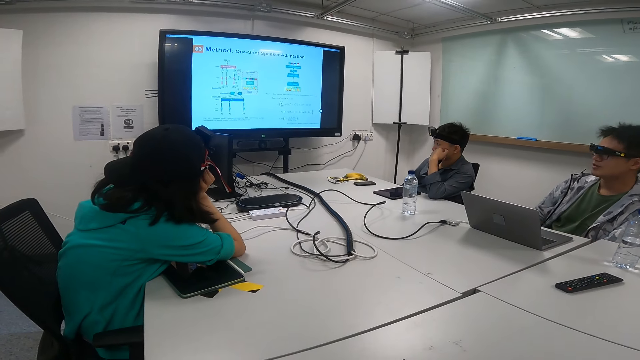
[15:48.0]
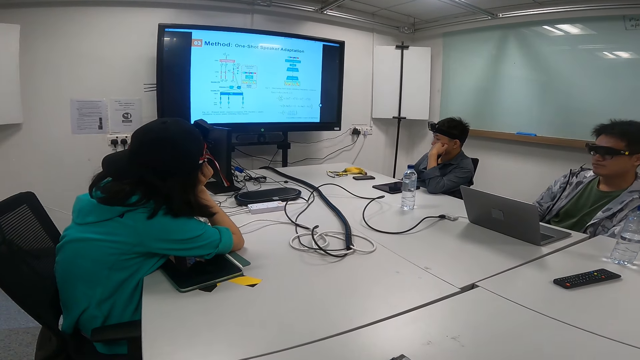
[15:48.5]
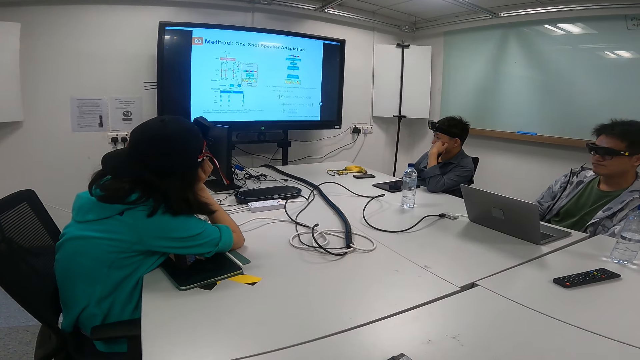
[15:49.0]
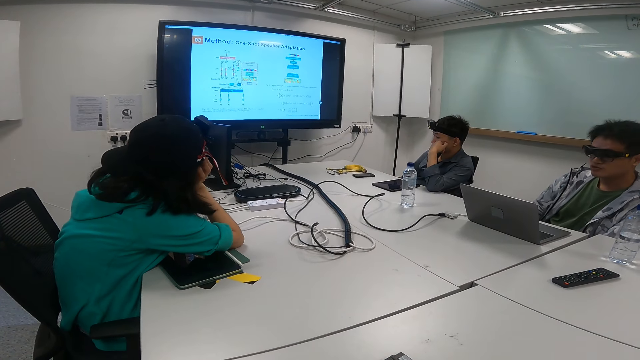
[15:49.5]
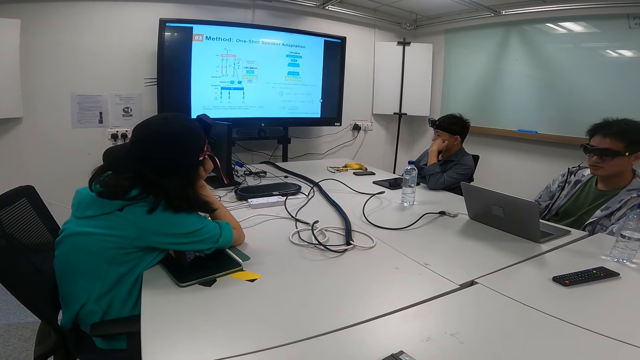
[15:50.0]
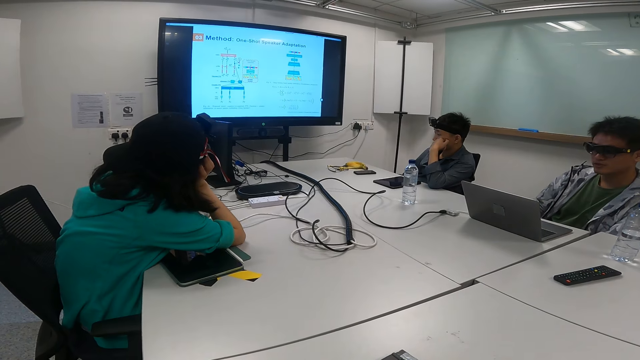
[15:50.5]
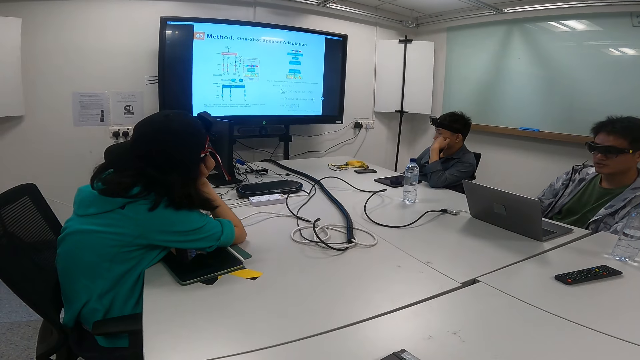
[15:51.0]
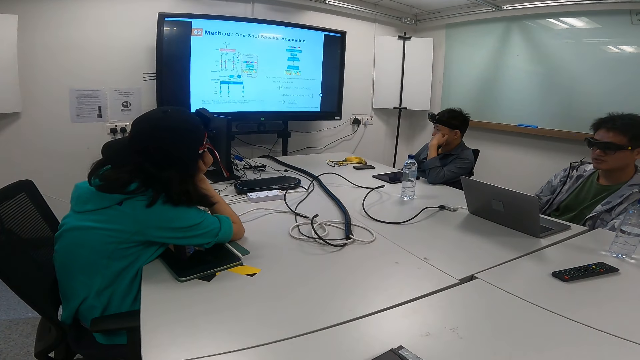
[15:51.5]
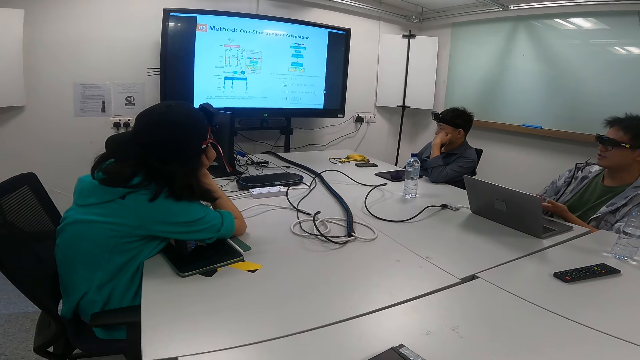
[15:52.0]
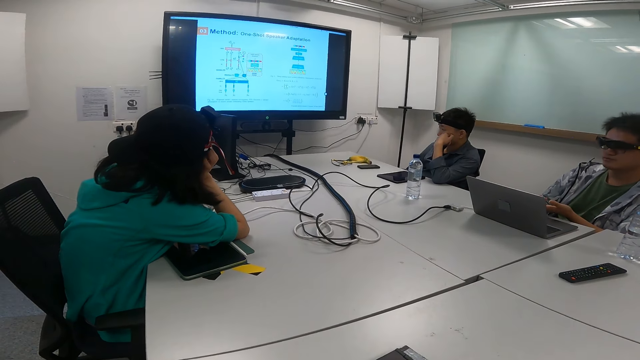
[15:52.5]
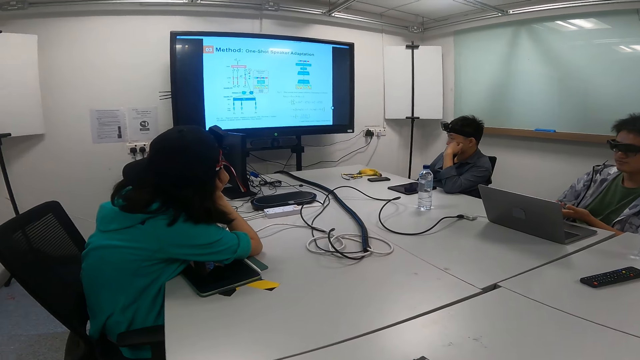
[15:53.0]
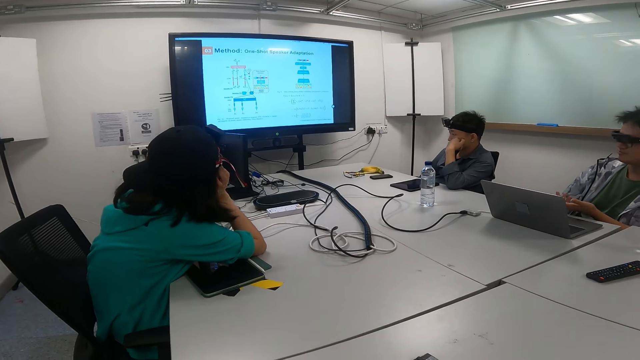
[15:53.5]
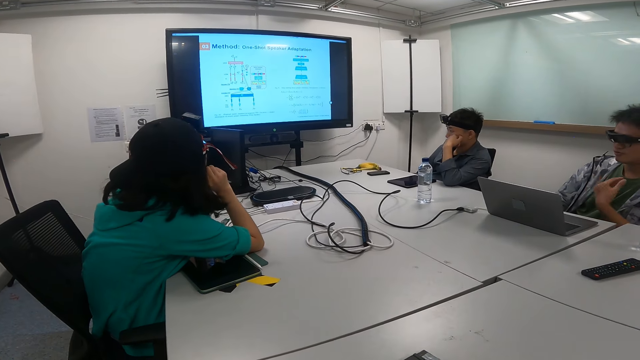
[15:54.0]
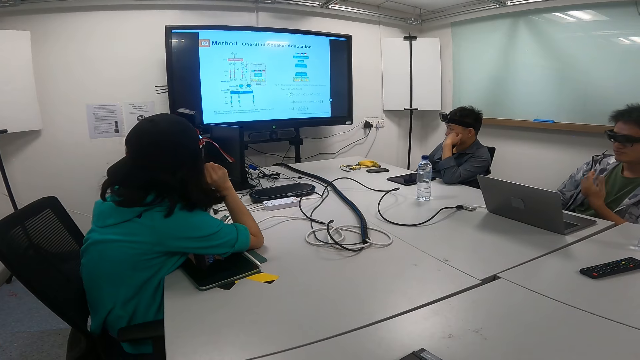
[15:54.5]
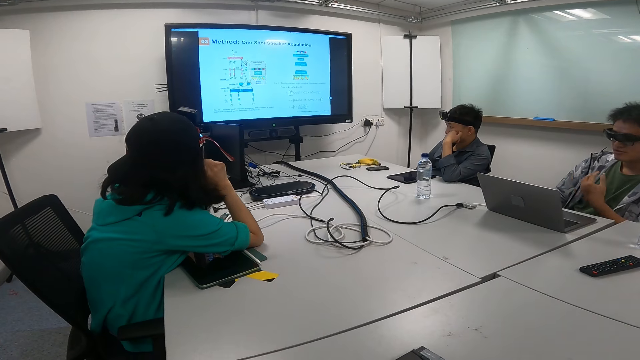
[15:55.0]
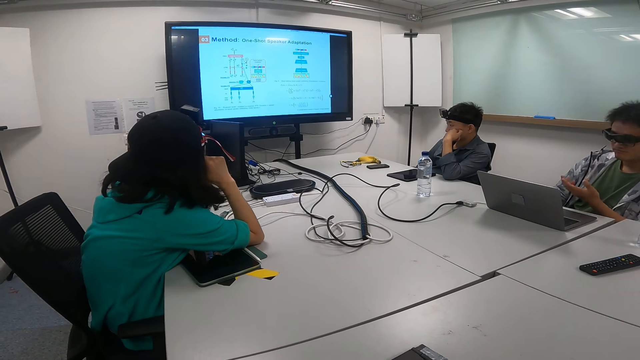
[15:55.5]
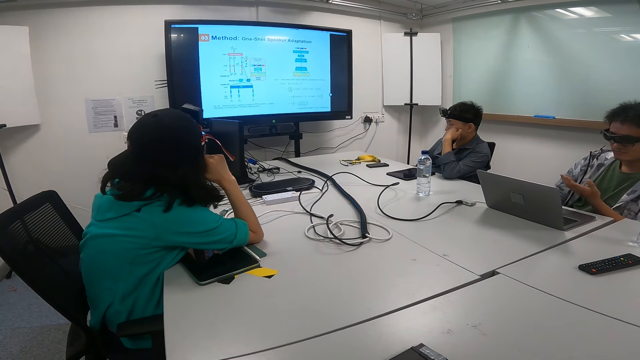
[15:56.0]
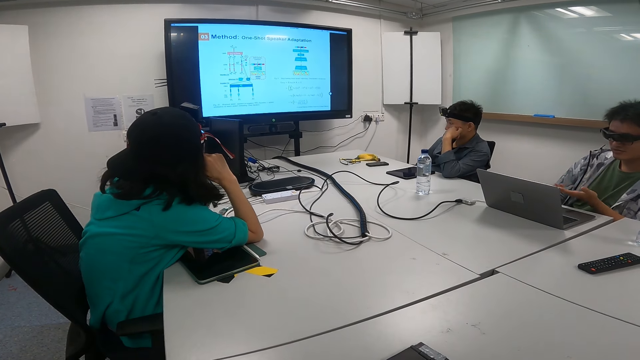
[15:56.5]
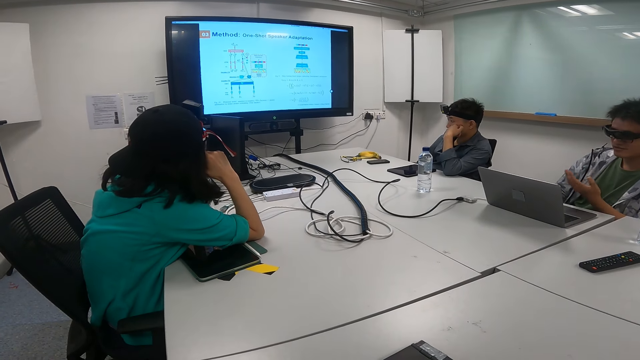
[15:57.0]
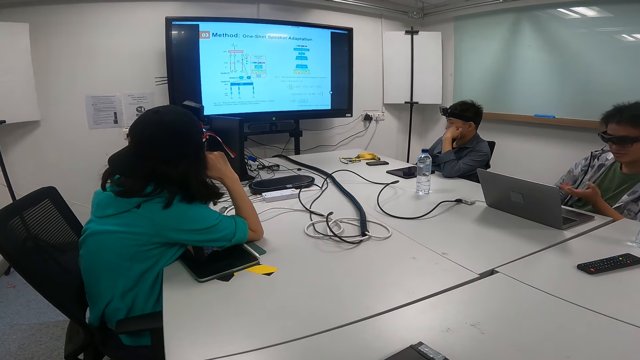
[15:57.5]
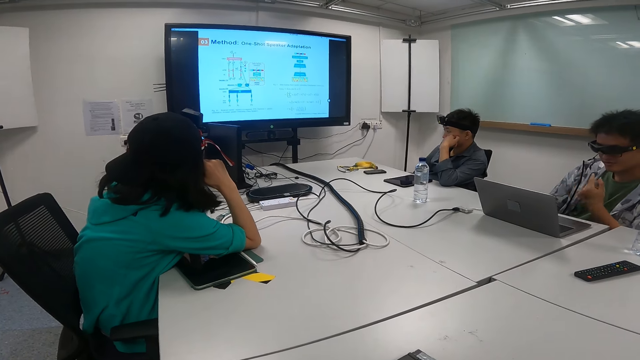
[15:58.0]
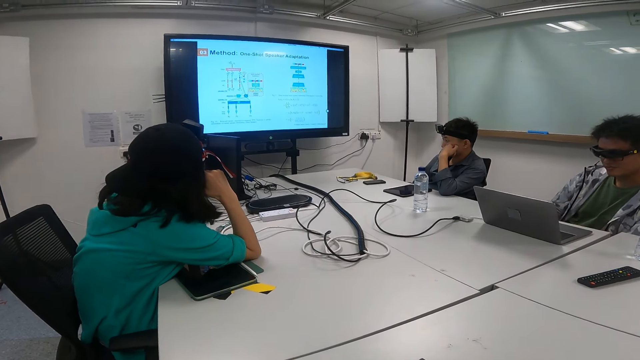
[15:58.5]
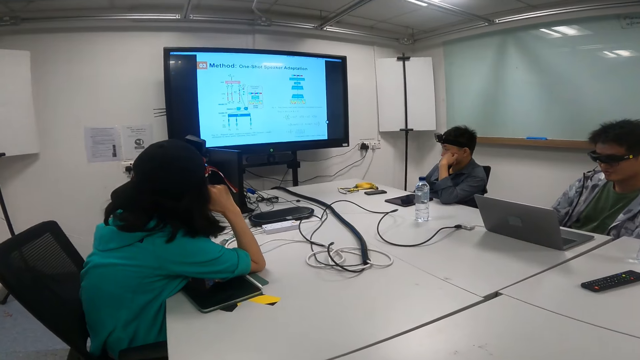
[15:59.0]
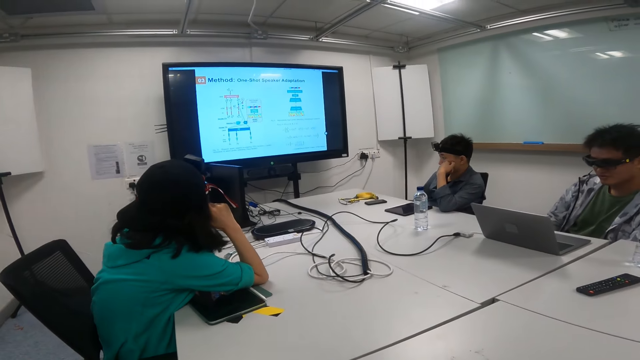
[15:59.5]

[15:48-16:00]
A person moves the hands under the table. The camera wearer moves the hand while talking.

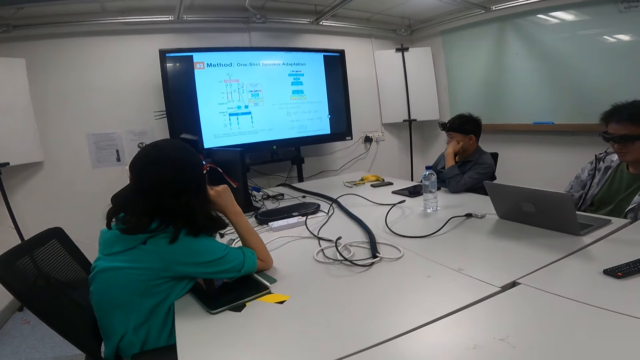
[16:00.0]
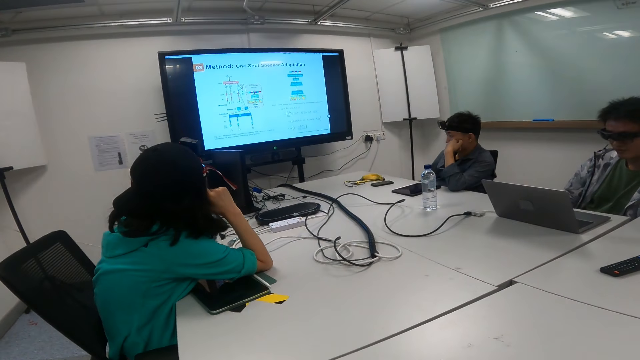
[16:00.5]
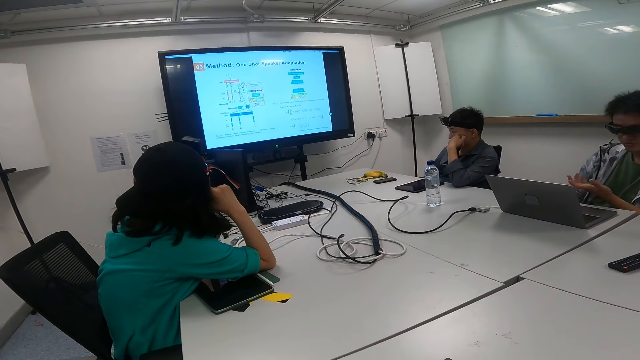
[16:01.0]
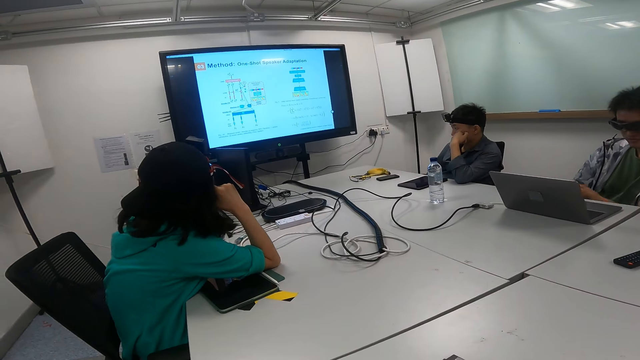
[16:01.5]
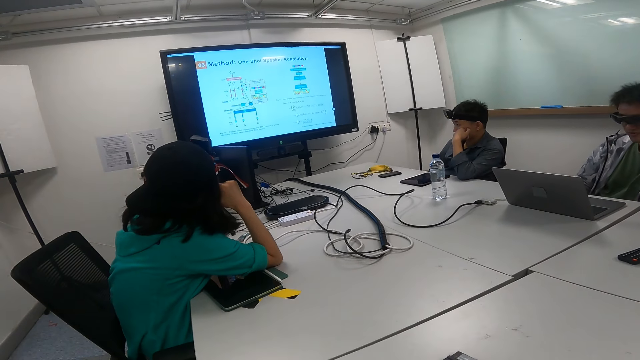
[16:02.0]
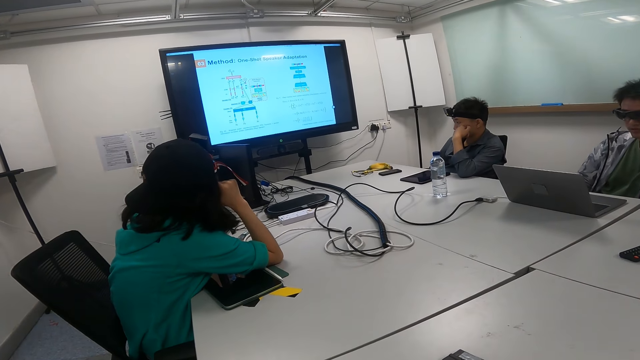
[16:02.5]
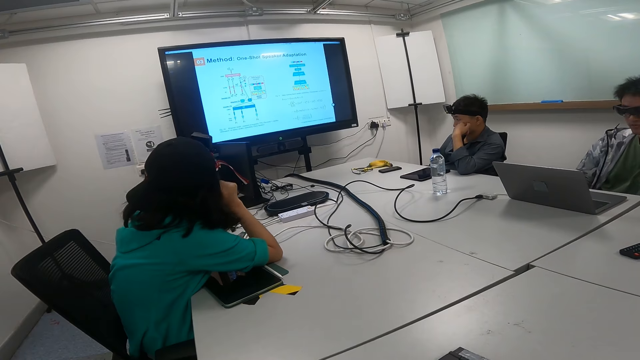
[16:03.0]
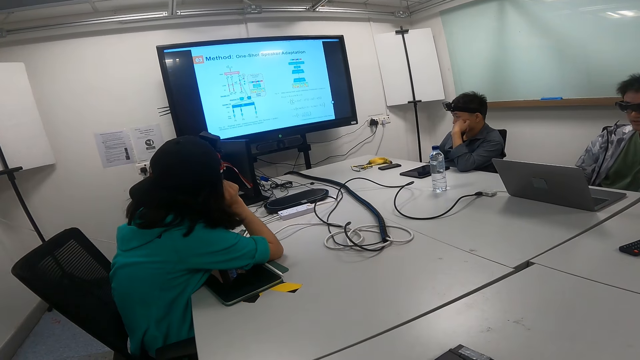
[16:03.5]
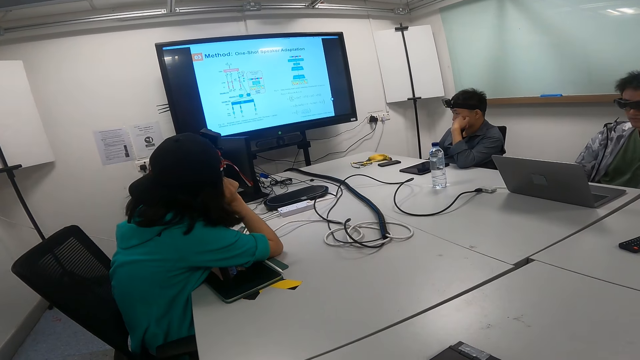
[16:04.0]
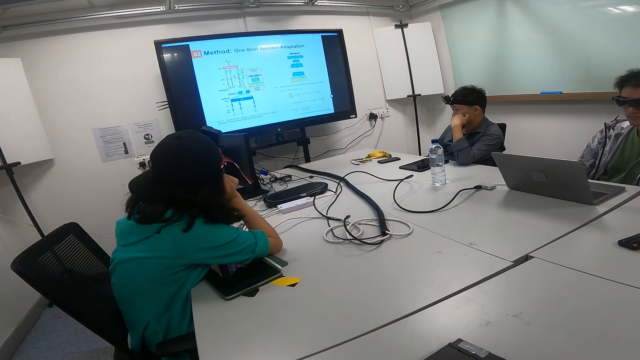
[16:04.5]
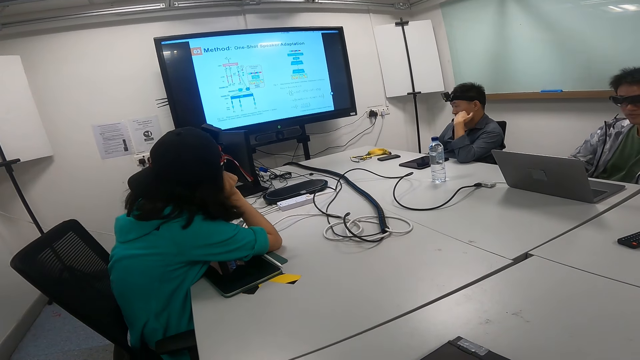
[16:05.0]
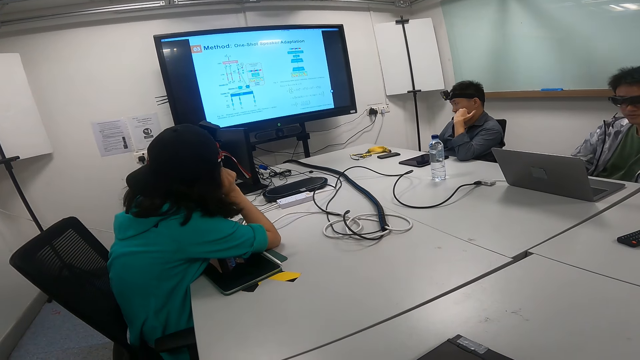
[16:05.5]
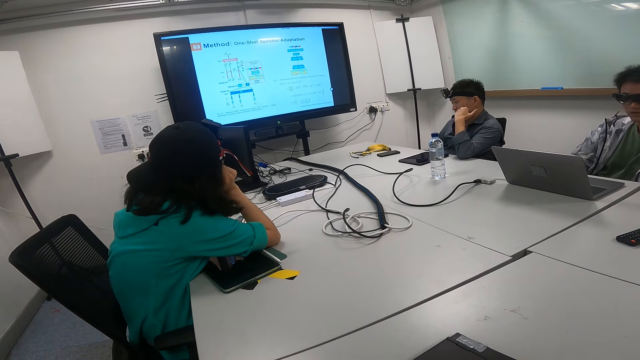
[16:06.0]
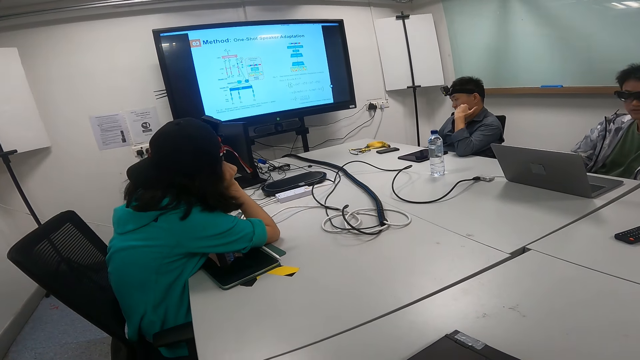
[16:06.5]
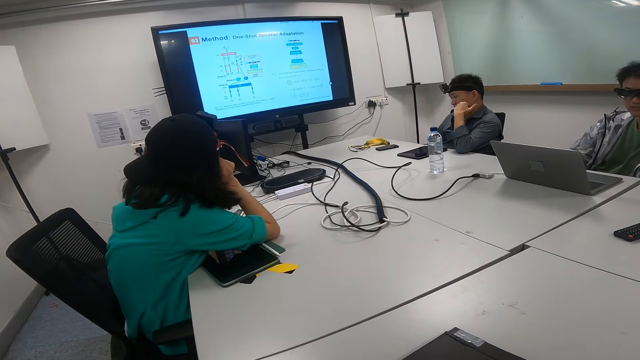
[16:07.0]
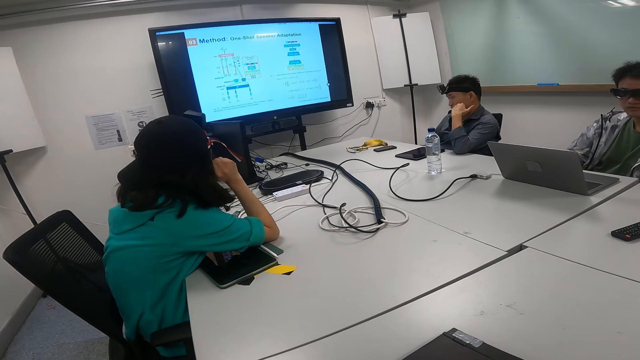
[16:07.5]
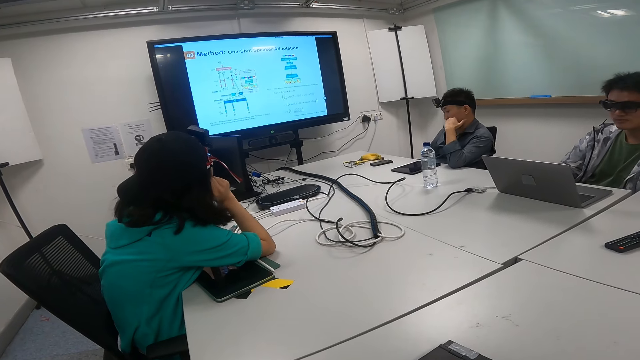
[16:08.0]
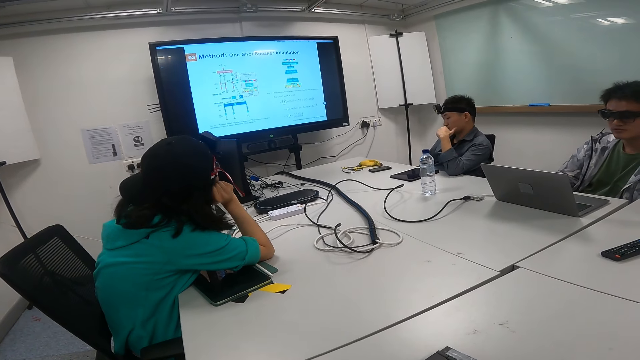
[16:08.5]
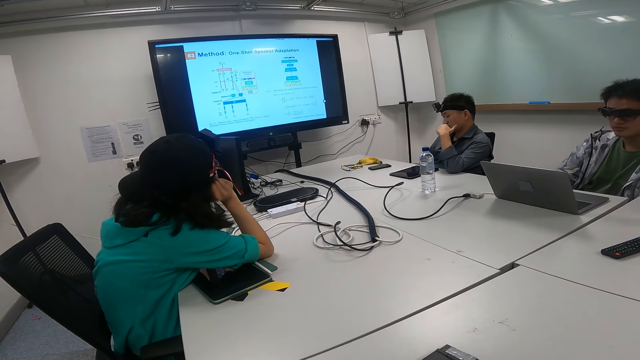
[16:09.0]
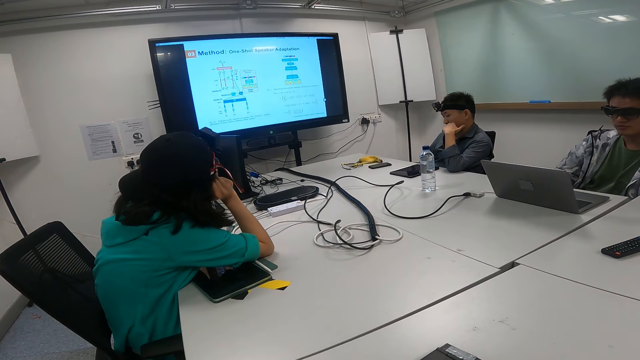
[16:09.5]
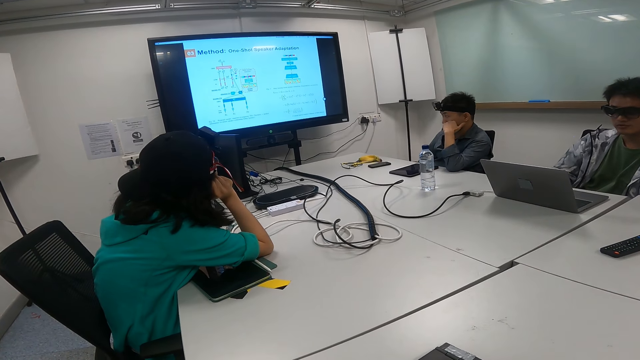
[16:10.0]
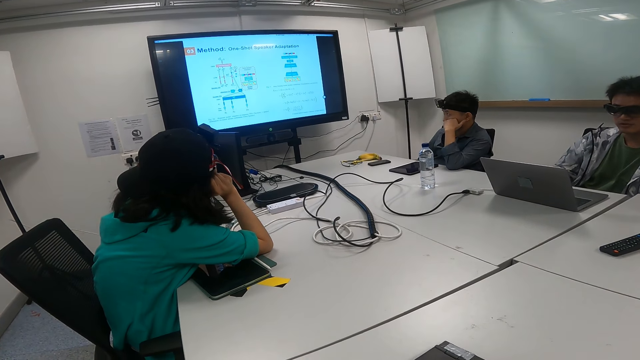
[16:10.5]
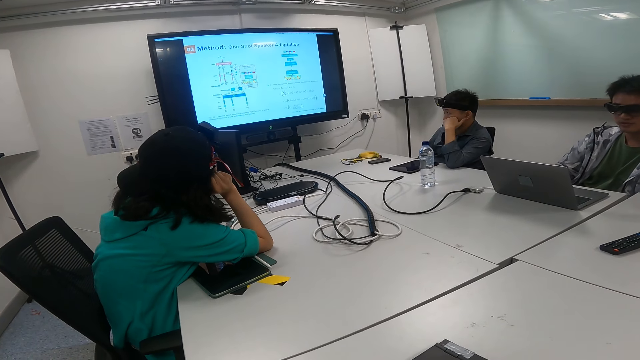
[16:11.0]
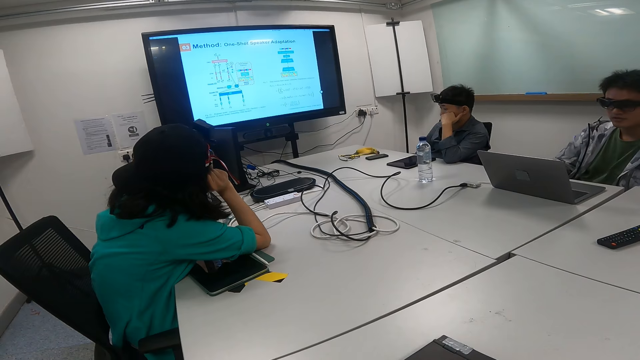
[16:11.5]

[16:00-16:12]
A person moves the head. Another person moves the hand on the cheek.
